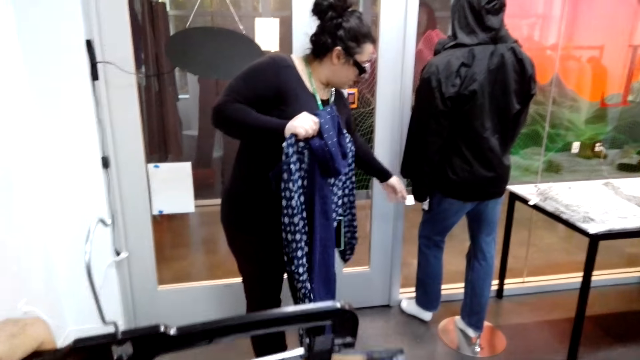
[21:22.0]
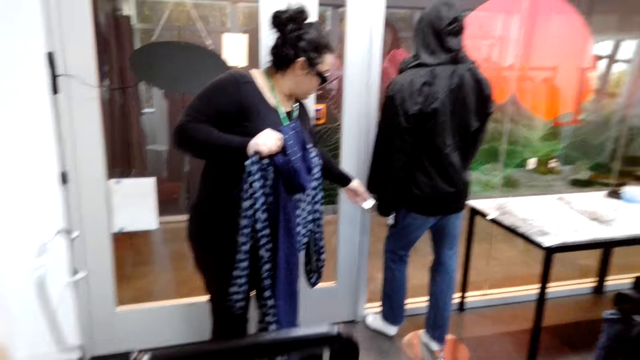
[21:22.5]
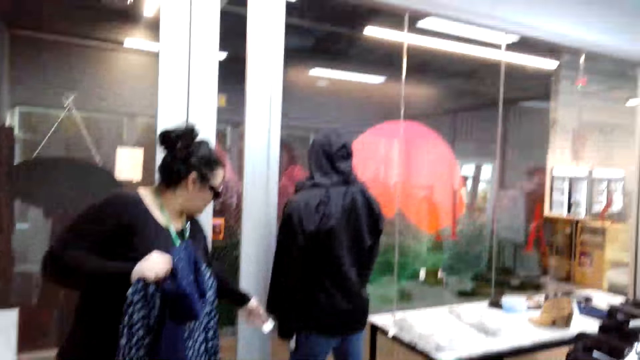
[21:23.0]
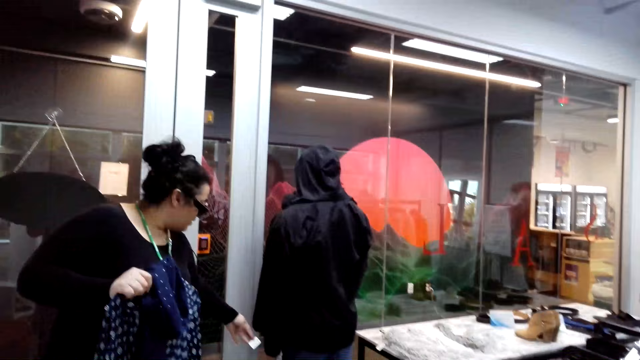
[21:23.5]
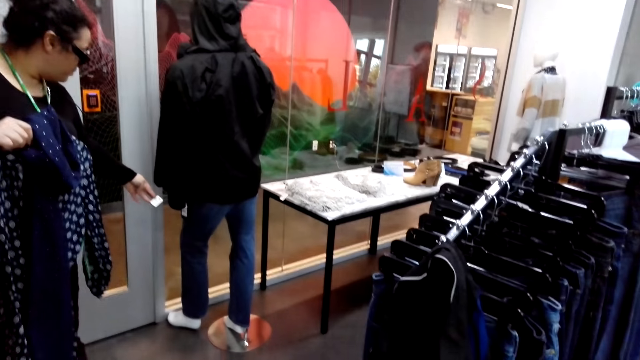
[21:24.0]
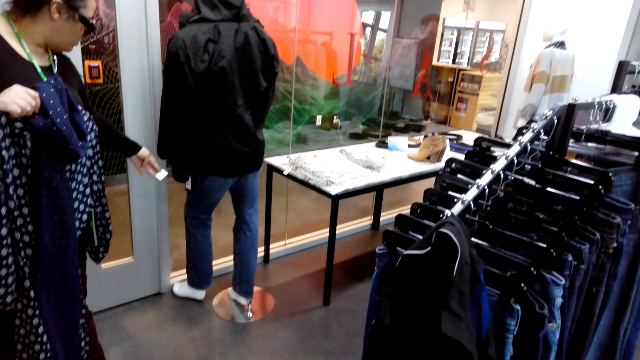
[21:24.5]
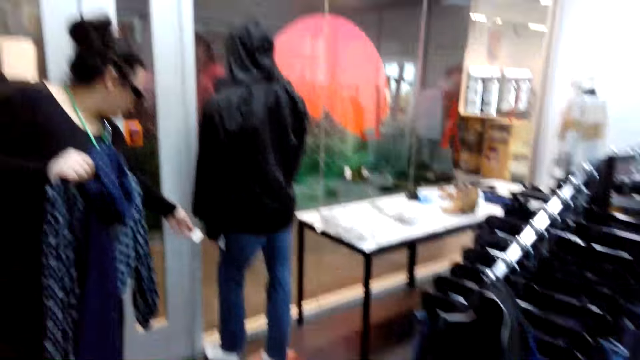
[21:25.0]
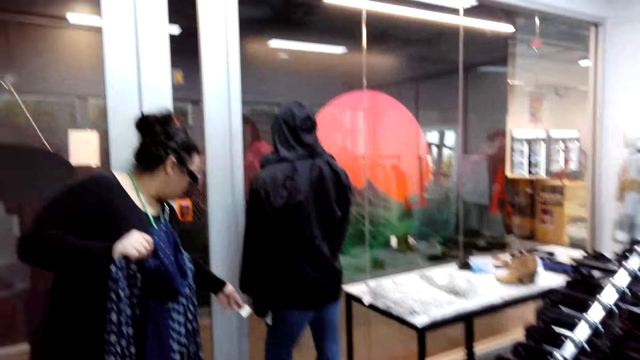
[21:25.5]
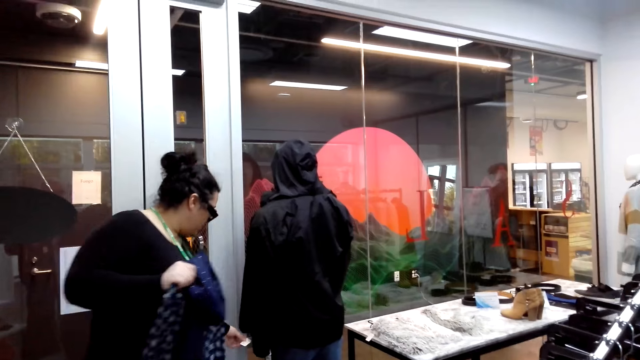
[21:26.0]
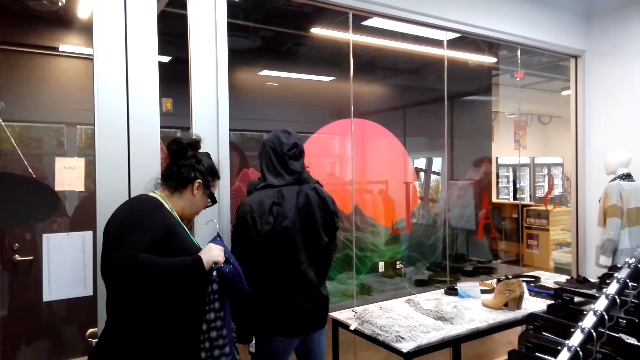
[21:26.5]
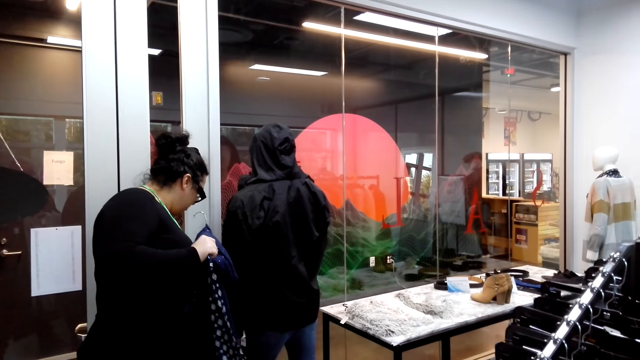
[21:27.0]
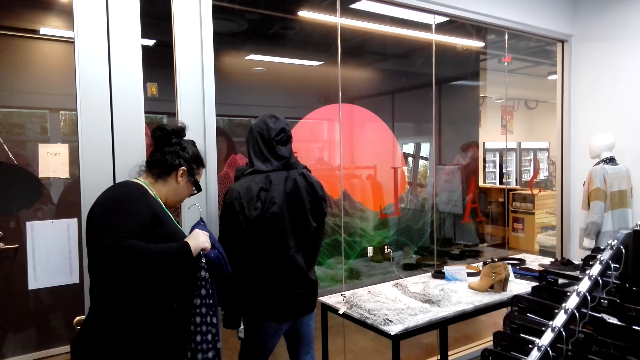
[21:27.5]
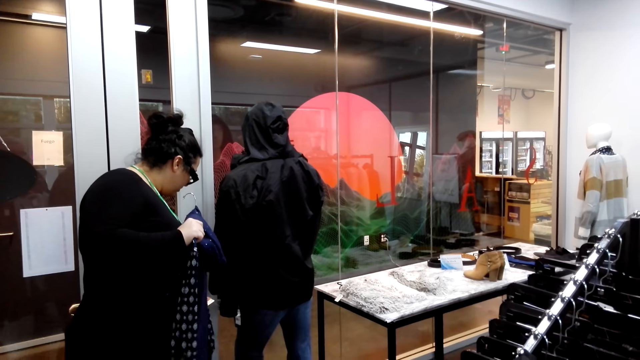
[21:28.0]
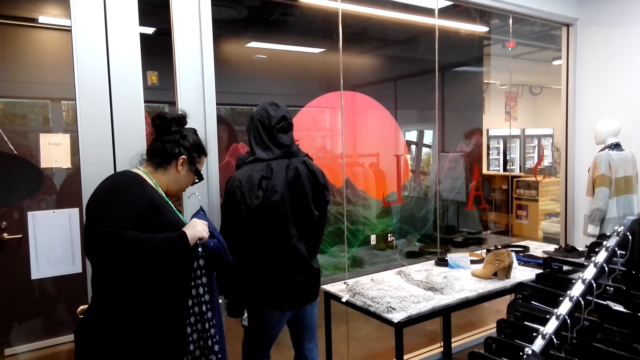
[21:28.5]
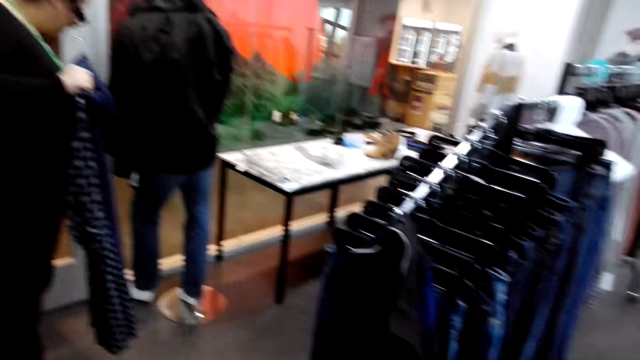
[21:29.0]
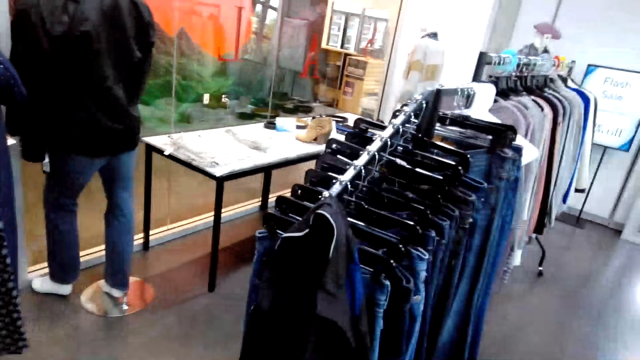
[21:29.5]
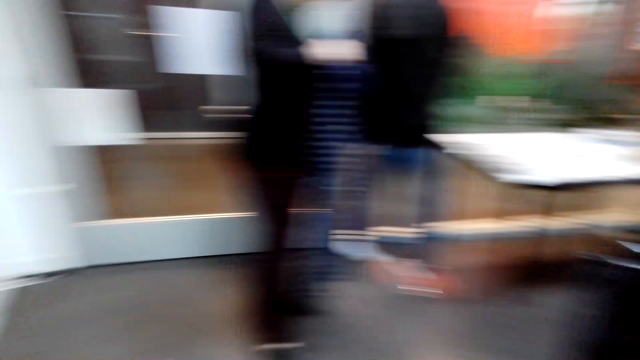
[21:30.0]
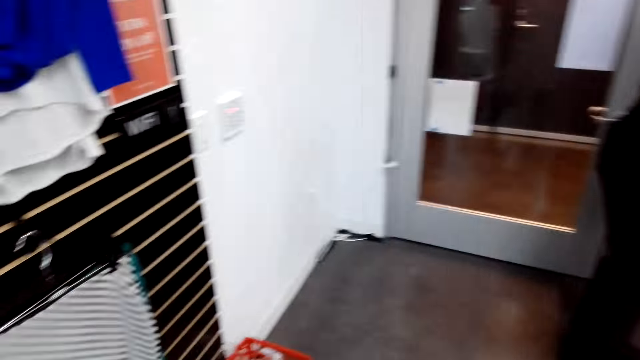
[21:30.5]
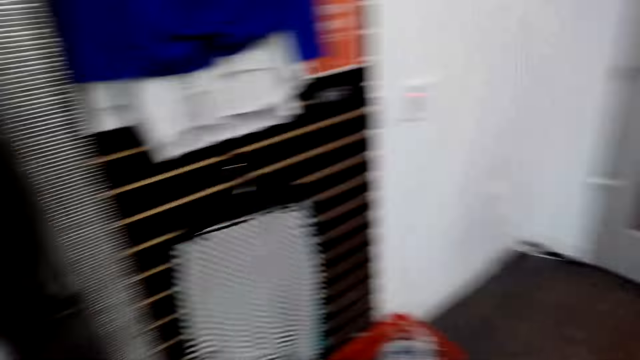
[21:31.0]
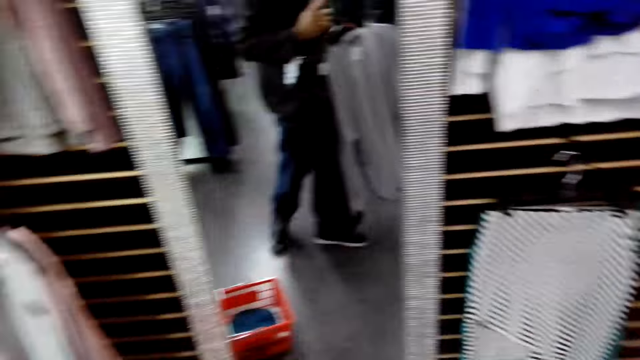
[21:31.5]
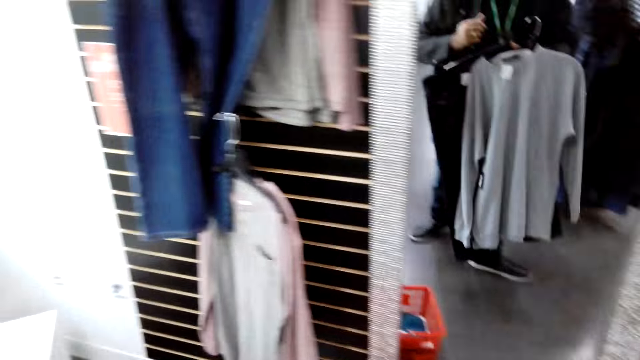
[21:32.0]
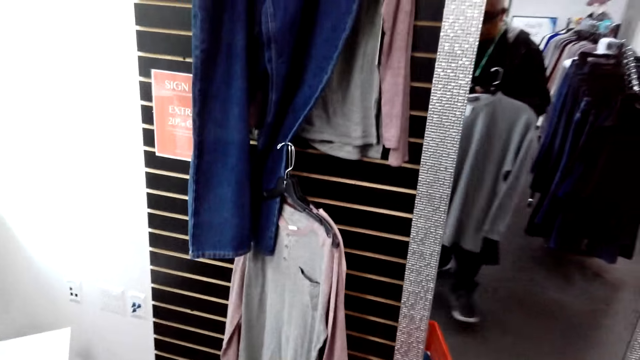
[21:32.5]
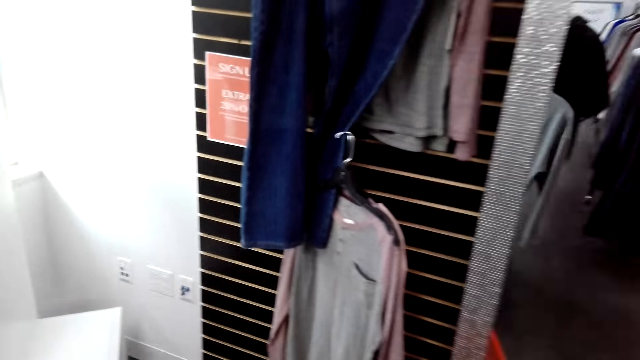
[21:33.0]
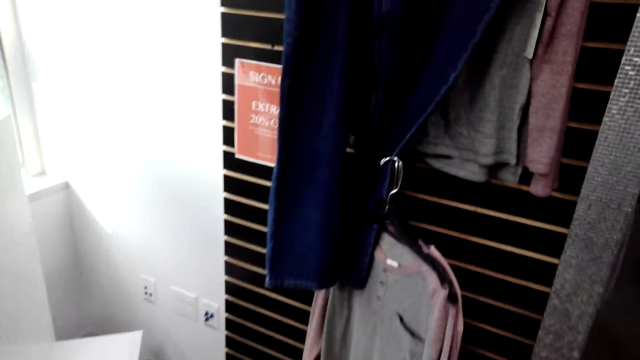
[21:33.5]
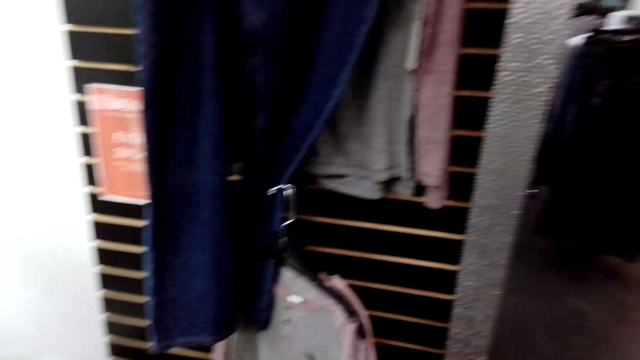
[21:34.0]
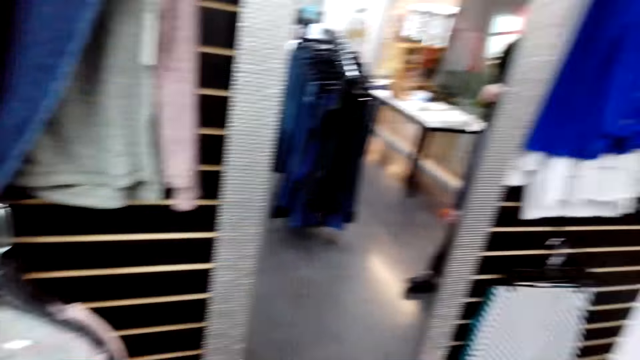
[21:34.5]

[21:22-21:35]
The camera wearer holds a hanger. A lady holds a tag. The camera wearer looks around the shop and turns.

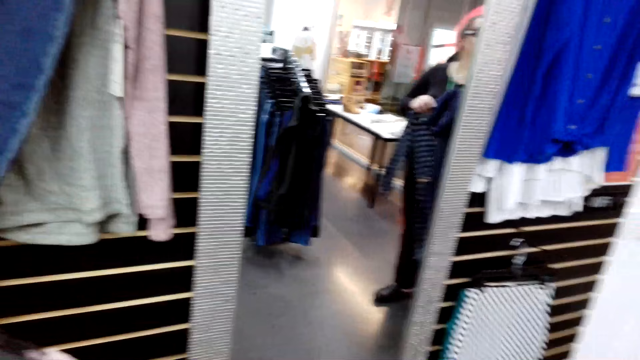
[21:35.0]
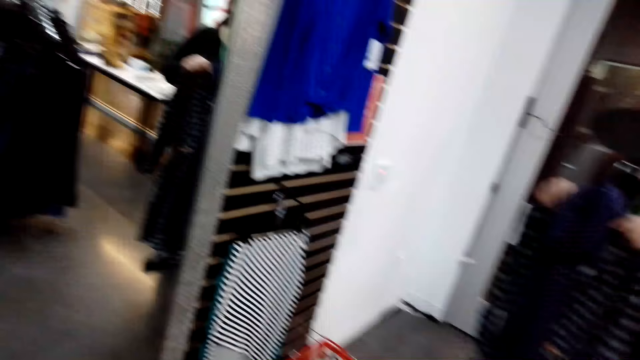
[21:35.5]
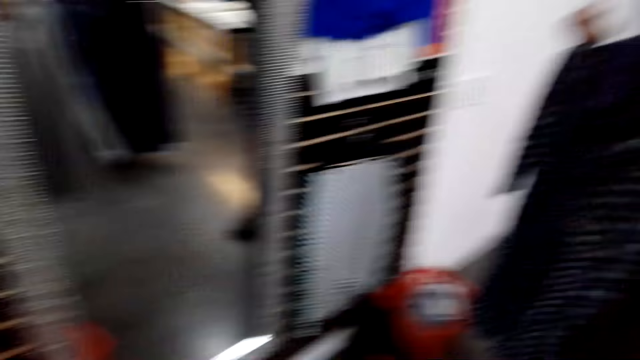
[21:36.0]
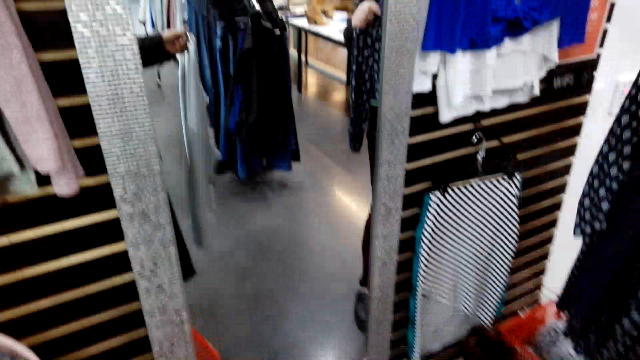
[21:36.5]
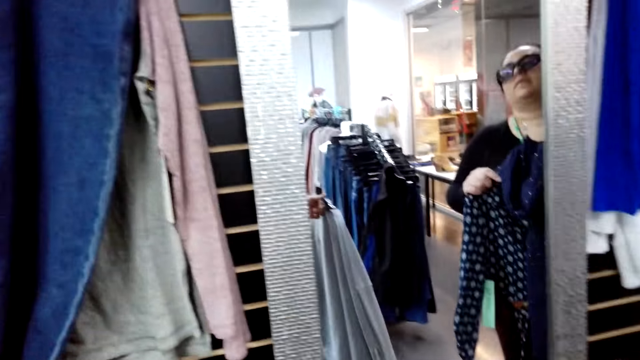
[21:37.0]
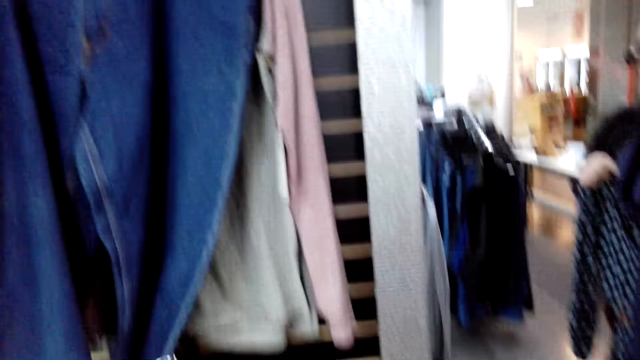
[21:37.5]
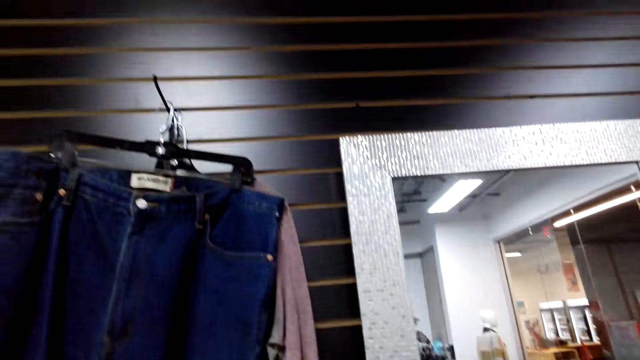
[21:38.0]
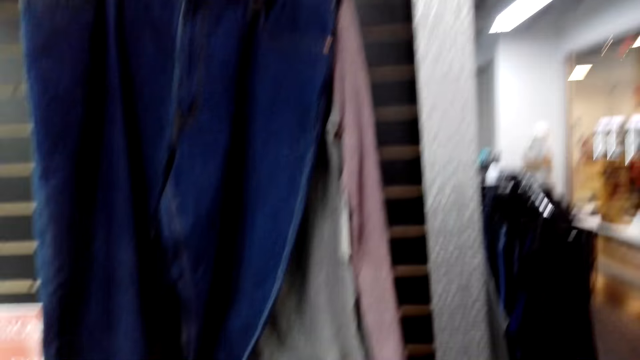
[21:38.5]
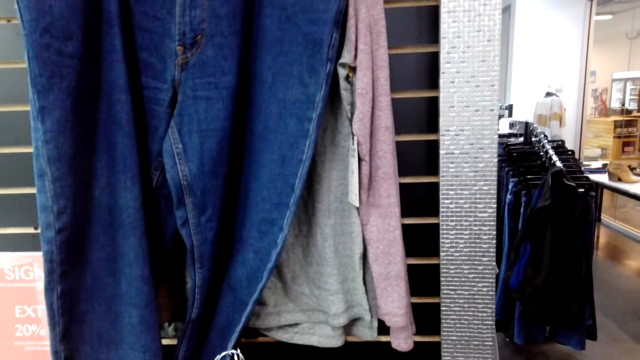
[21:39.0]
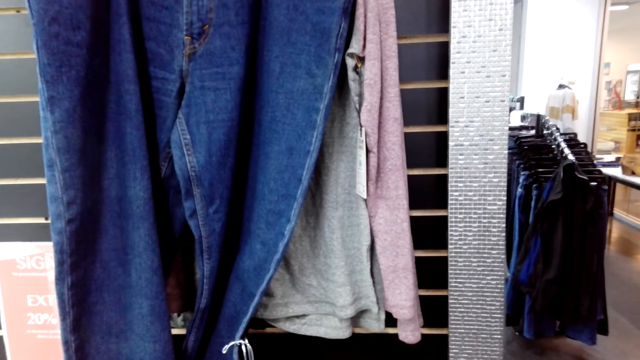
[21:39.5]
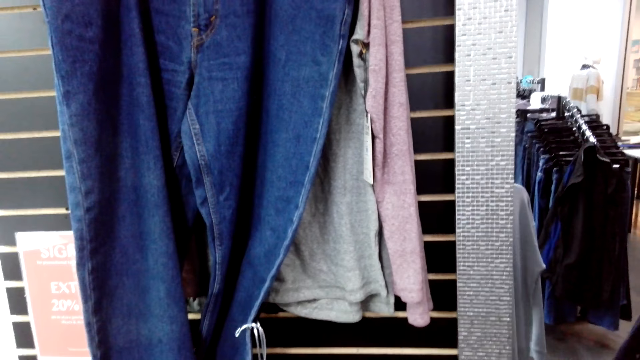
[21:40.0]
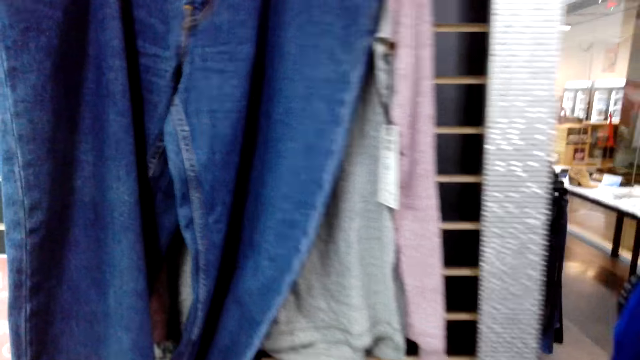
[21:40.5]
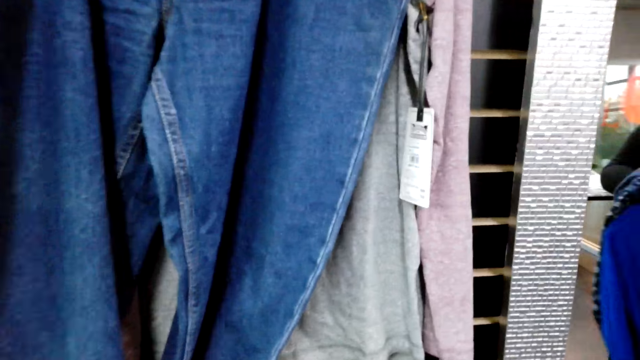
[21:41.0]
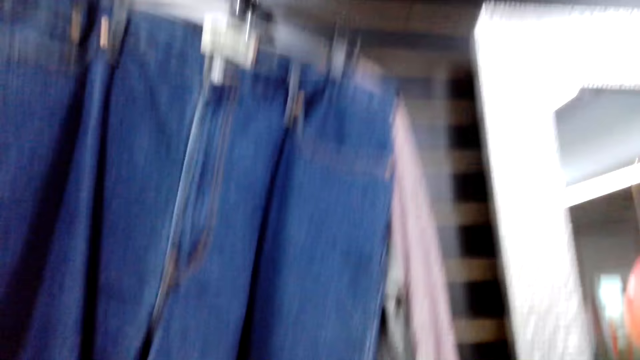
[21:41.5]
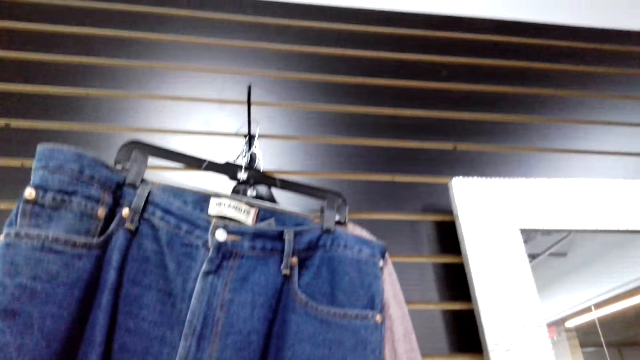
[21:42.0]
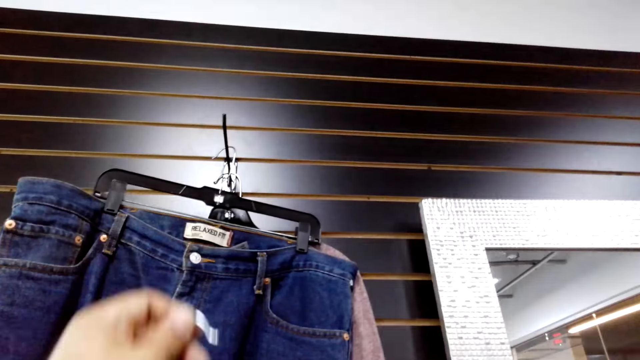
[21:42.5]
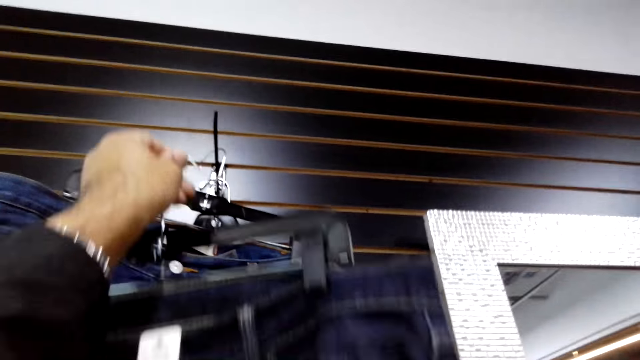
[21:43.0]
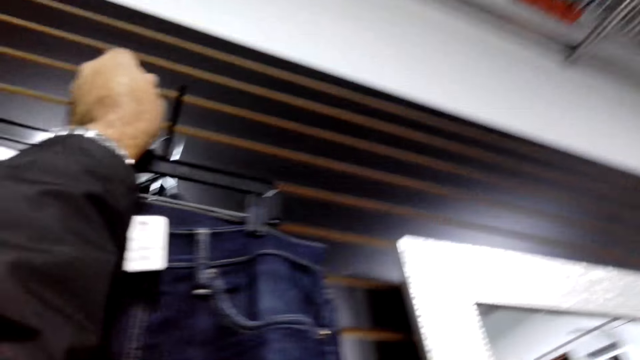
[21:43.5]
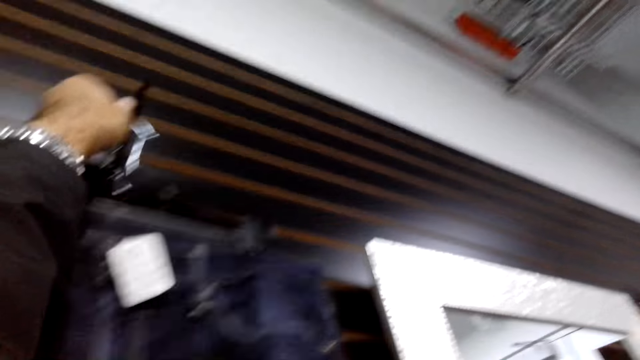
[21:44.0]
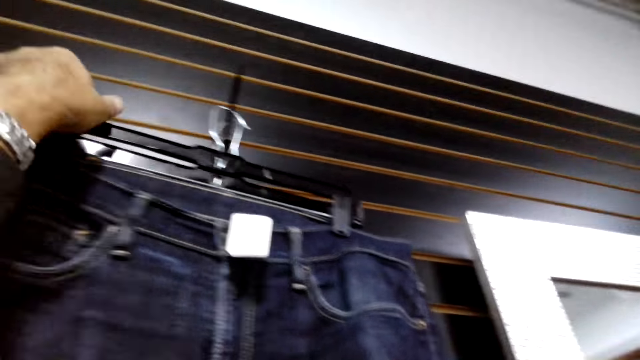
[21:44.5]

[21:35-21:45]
The camera wearer interacts with a lady. They hang a jean trouser.
